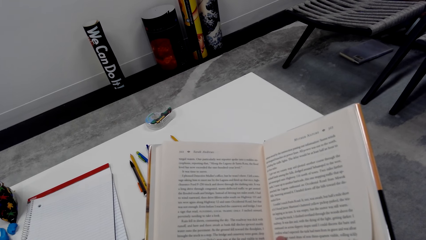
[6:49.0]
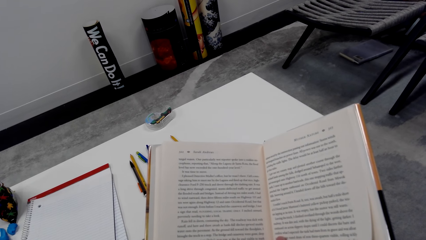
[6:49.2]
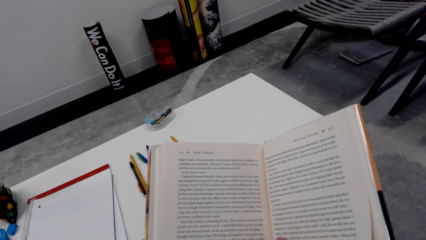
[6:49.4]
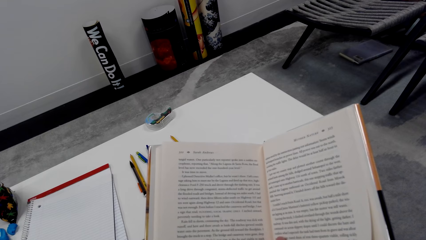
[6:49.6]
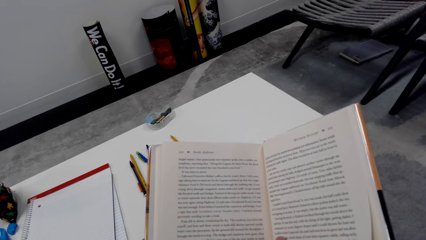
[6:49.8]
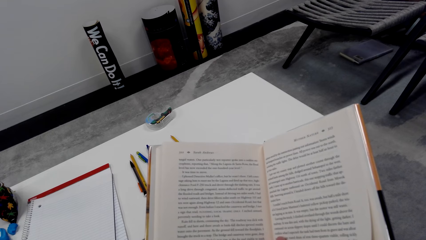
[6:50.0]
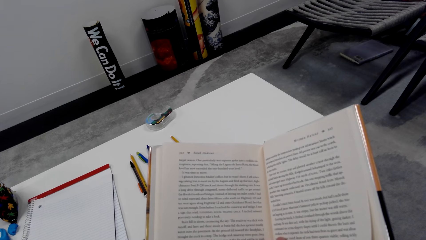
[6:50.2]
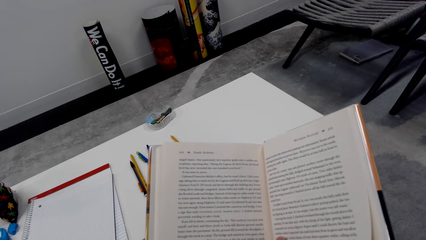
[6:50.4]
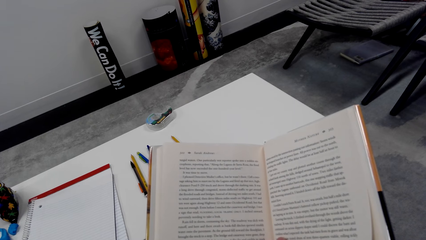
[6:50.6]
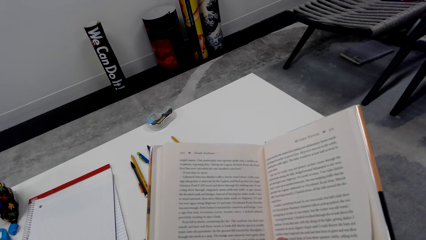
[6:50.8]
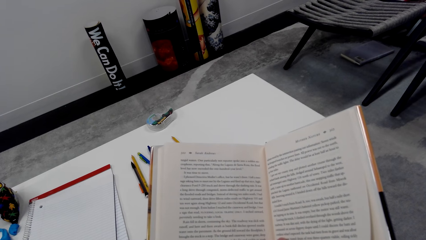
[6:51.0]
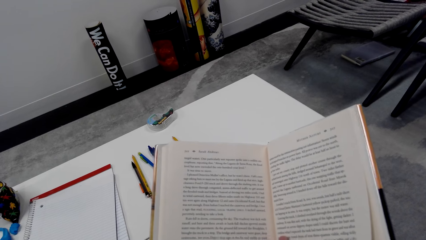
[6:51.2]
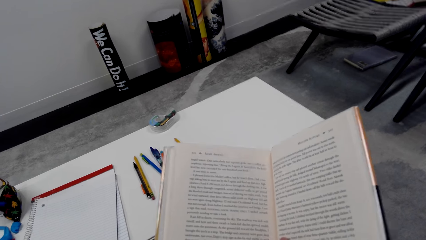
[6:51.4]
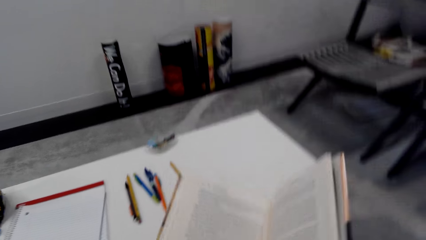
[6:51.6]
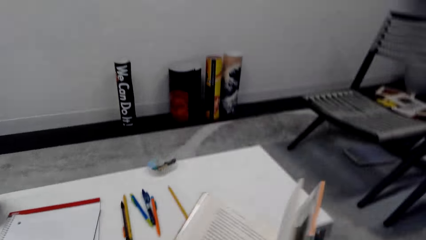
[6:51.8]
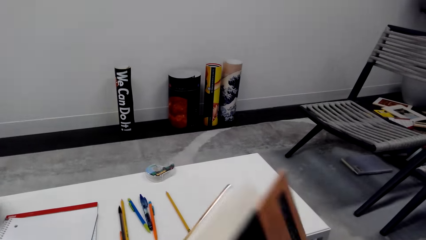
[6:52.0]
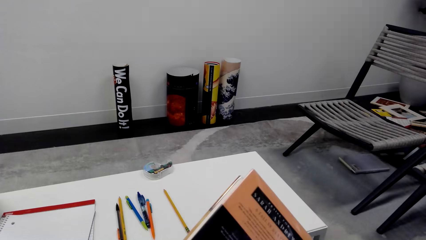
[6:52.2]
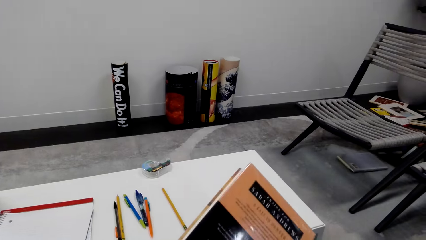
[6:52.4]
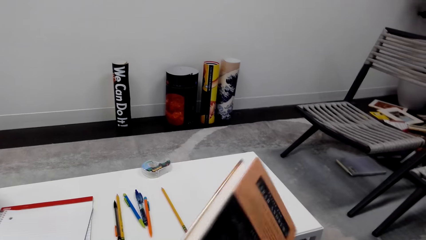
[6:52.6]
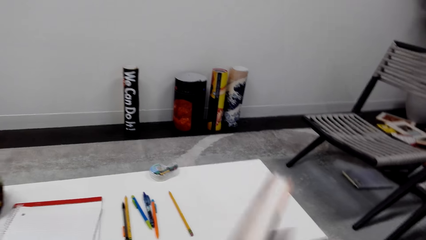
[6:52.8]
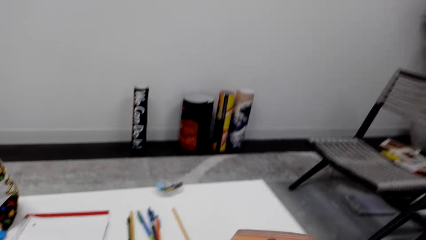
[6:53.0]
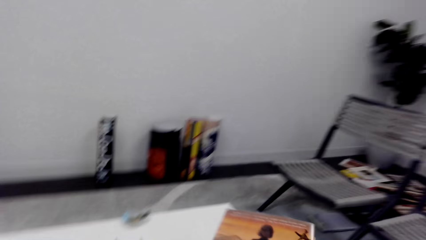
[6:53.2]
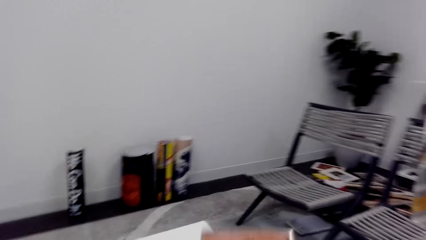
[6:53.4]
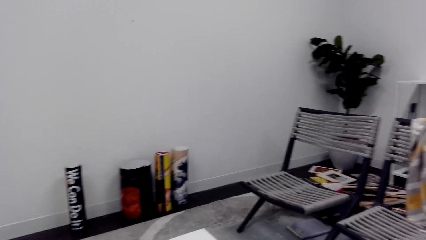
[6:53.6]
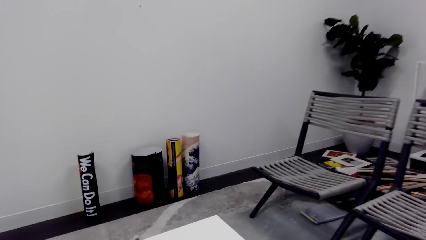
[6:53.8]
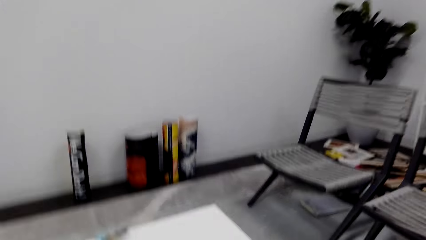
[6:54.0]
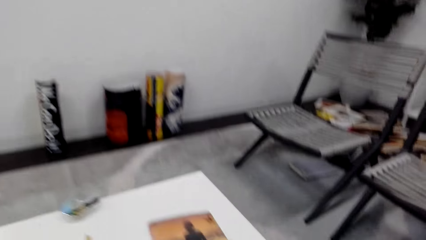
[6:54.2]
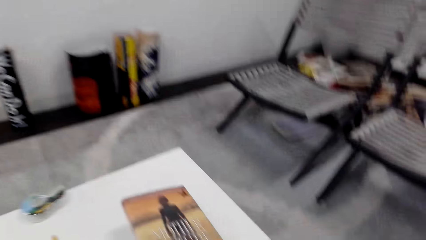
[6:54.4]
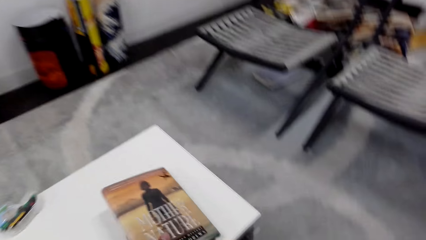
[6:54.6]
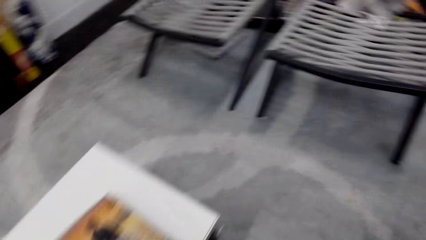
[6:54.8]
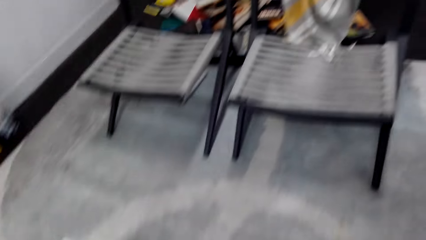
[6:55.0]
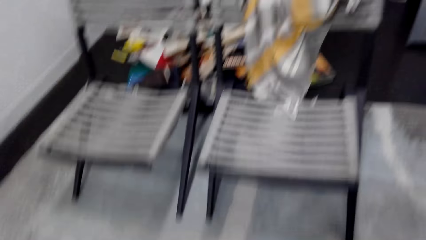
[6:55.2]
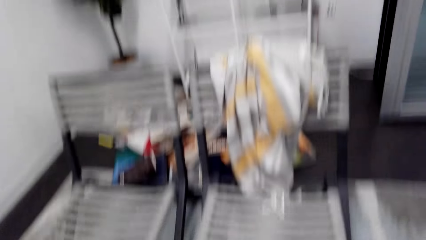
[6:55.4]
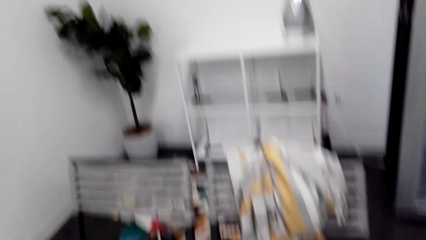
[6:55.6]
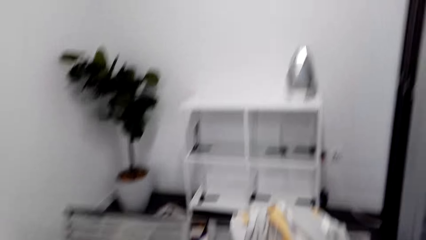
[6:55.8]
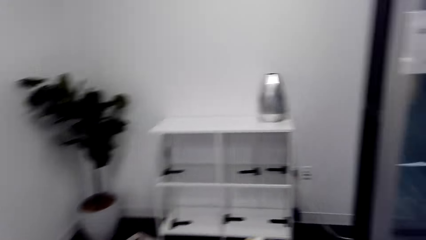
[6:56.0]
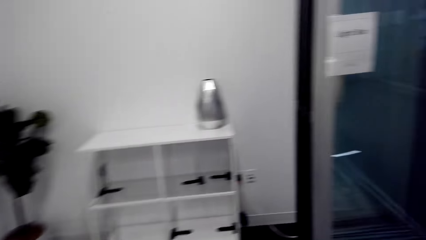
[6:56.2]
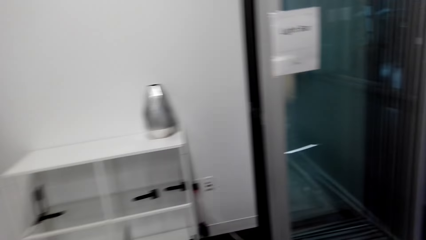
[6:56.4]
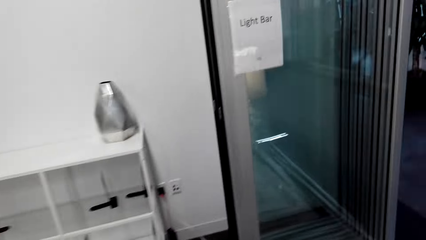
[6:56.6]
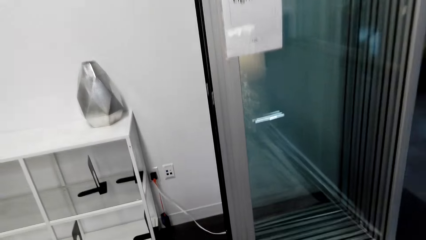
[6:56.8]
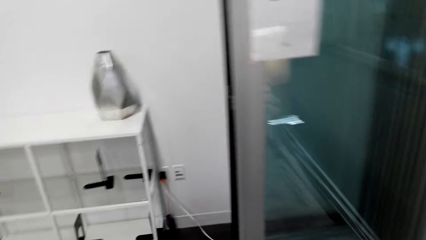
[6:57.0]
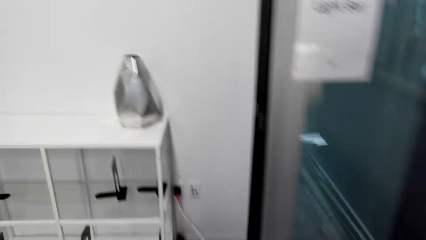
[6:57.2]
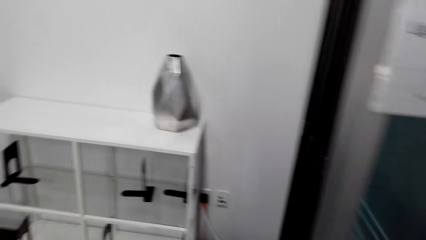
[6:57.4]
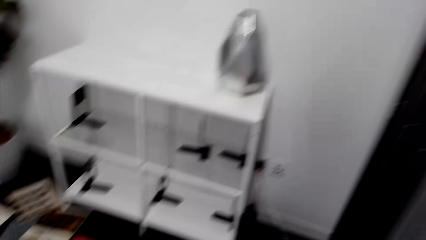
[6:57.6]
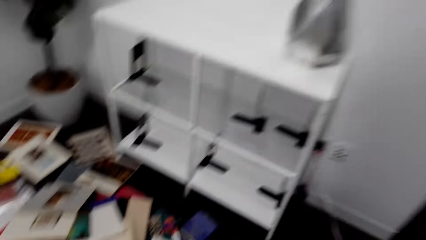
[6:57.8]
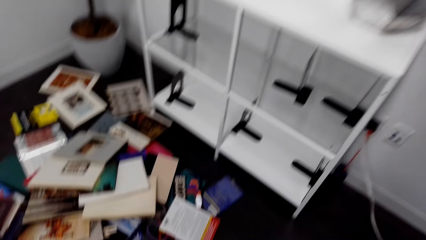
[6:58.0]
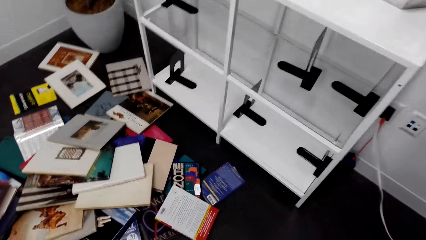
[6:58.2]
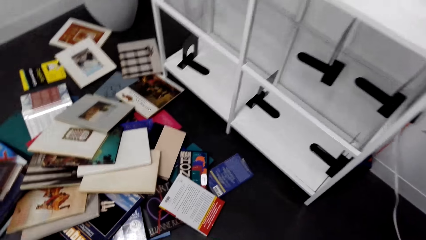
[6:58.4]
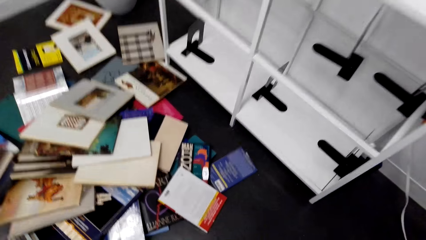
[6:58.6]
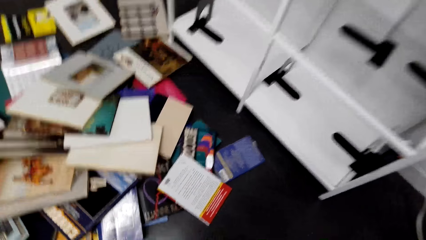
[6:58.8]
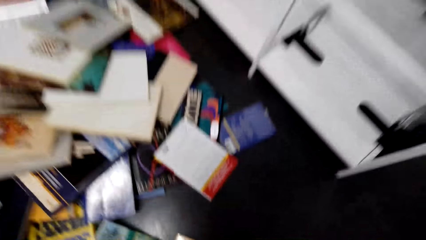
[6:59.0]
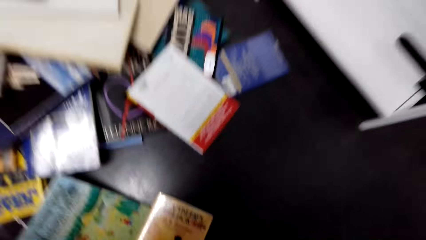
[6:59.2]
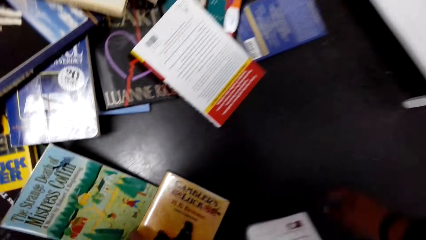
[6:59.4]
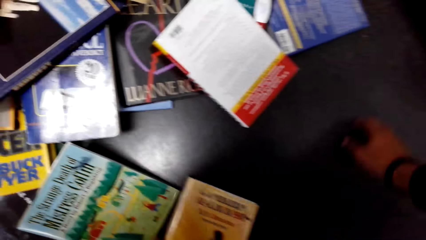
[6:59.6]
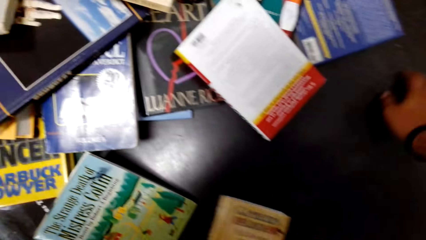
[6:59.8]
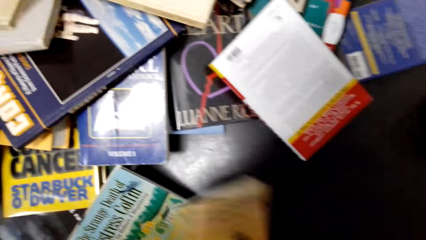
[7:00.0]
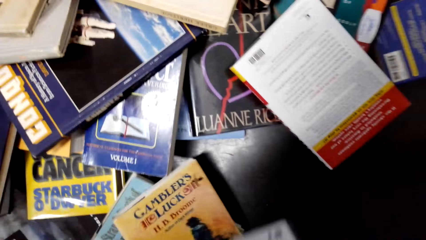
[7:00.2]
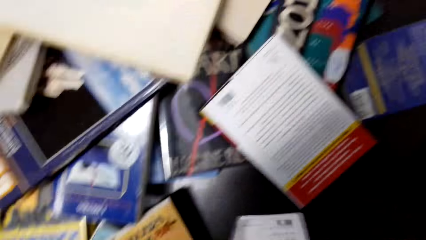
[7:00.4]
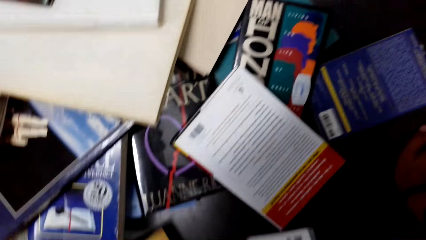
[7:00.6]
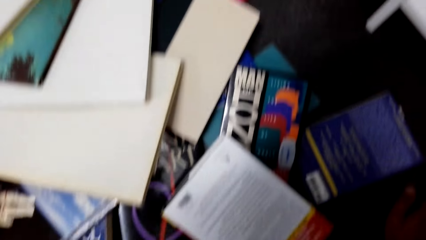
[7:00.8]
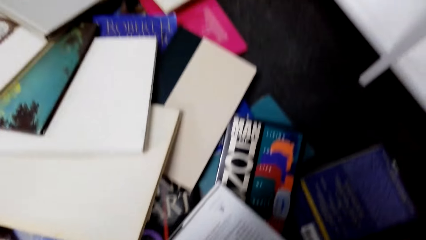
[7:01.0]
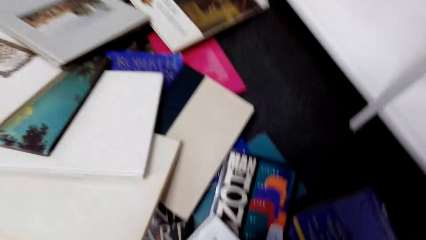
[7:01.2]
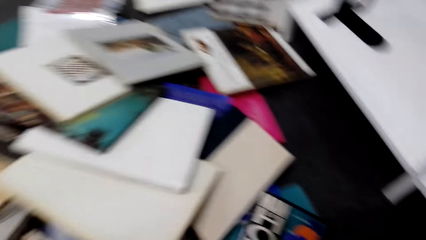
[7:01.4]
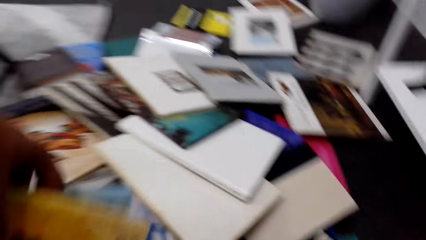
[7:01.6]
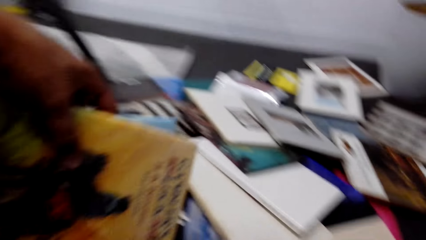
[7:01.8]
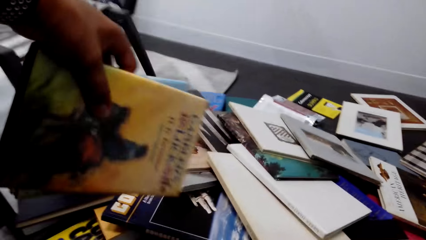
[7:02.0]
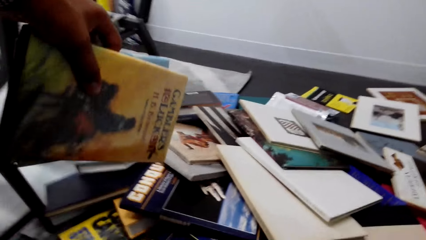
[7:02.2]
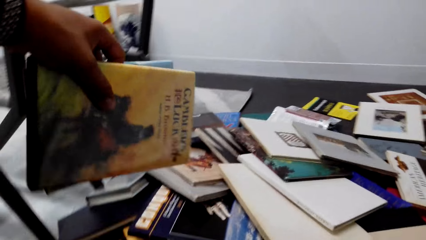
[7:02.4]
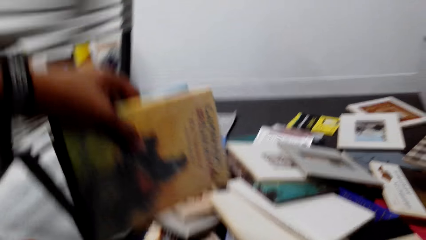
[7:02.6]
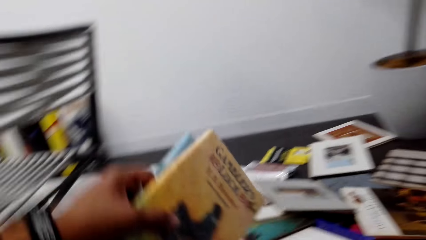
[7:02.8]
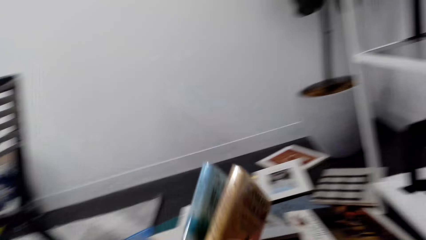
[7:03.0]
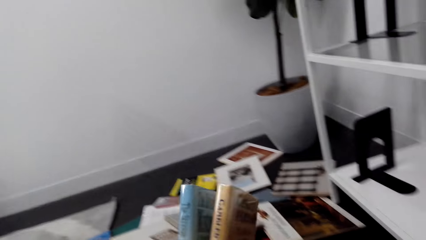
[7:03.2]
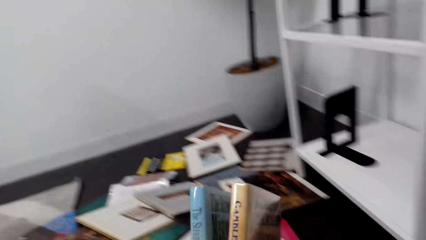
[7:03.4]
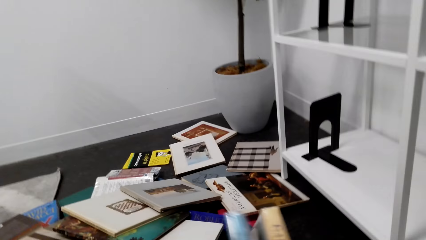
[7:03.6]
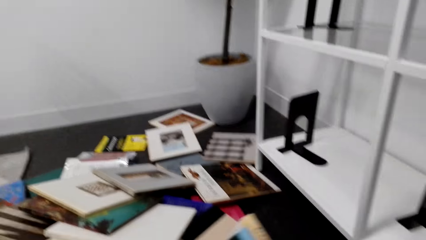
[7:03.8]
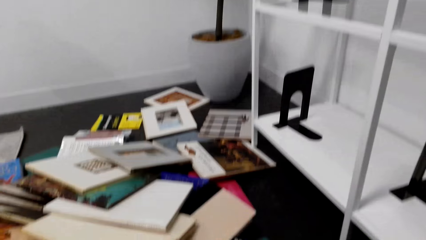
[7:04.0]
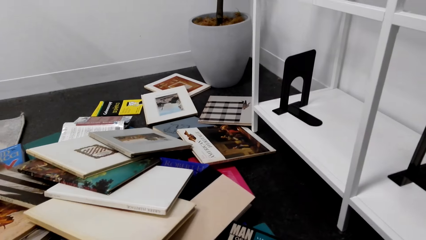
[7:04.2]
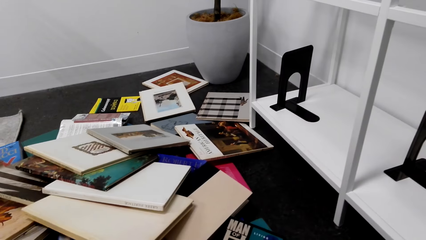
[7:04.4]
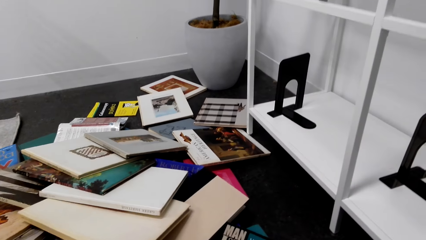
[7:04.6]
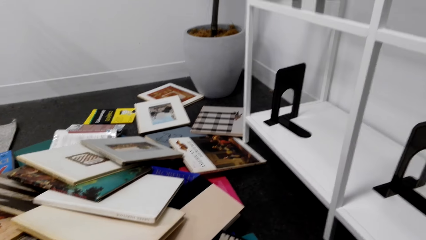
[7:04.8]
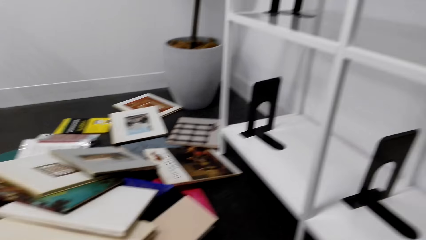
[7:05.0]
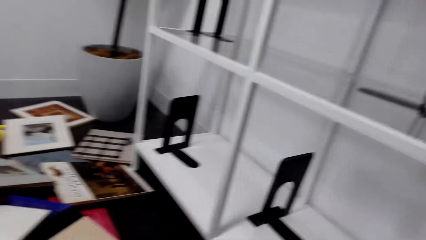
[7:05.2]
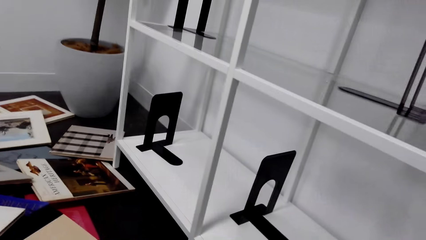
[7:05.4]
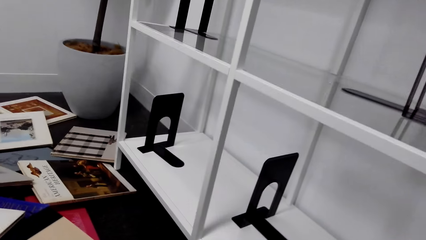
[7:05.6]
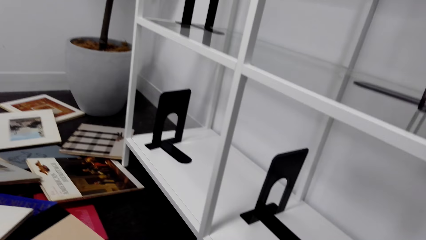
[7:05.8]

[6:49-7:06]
A person talks in the room. The camera wearer closes the book. They talk in the room. They place the book on the table. They move in the room. They sit on the floor. They pick up the book.
